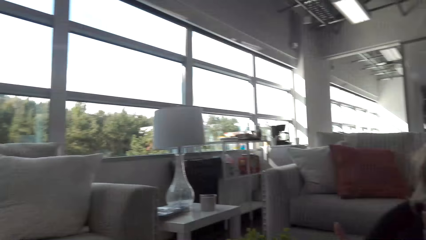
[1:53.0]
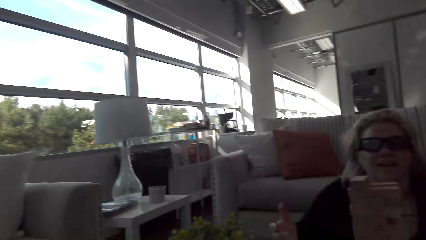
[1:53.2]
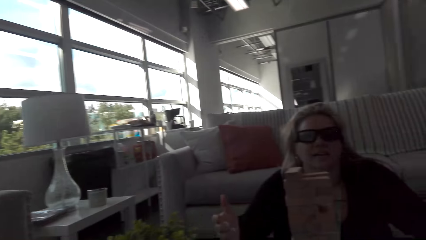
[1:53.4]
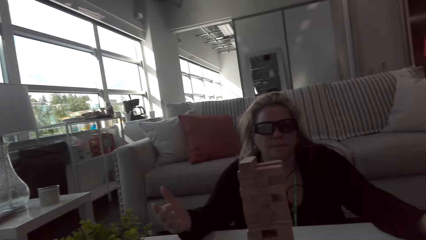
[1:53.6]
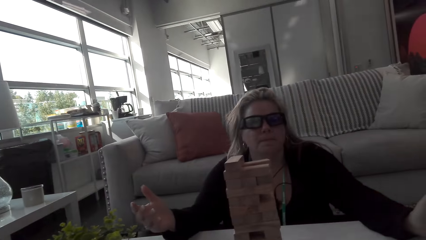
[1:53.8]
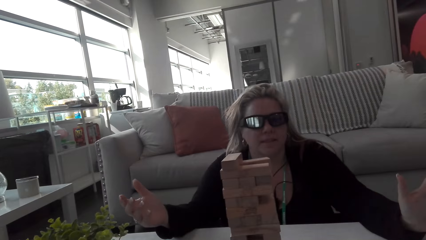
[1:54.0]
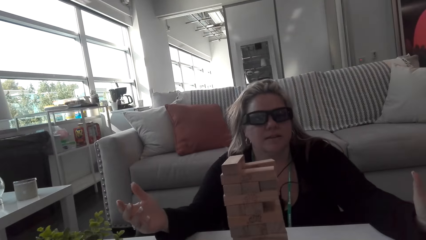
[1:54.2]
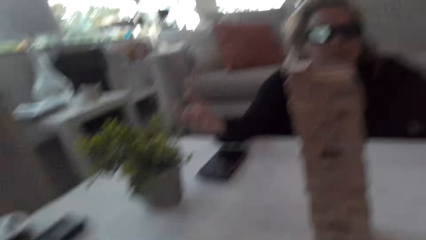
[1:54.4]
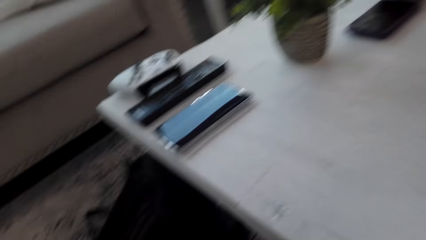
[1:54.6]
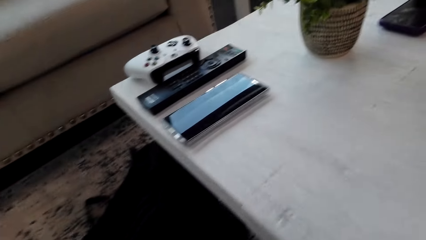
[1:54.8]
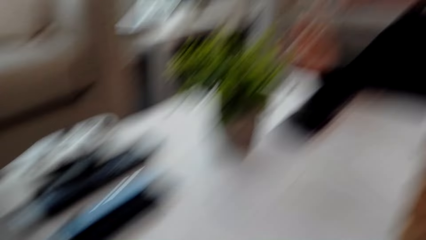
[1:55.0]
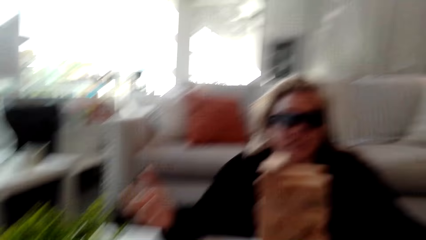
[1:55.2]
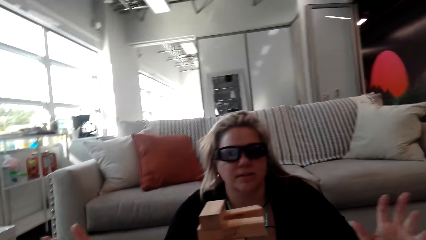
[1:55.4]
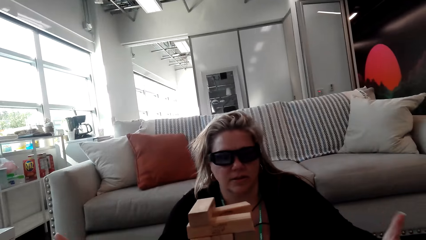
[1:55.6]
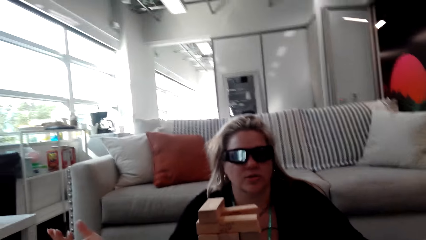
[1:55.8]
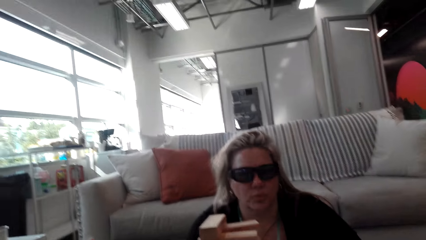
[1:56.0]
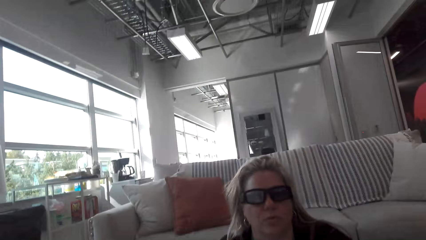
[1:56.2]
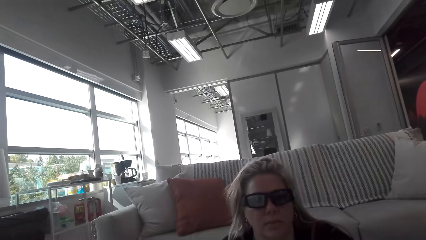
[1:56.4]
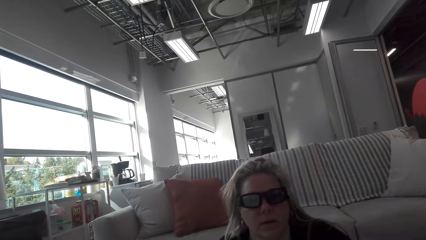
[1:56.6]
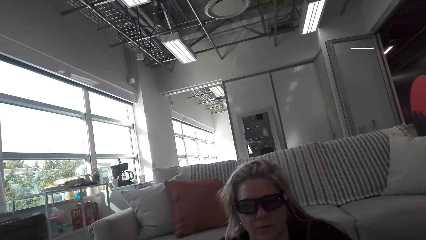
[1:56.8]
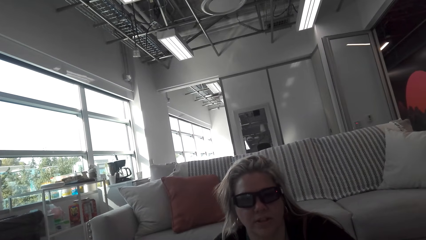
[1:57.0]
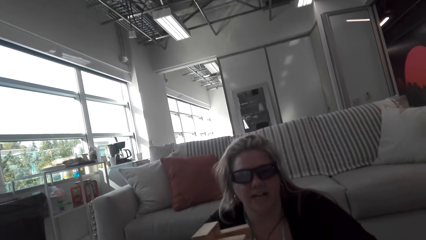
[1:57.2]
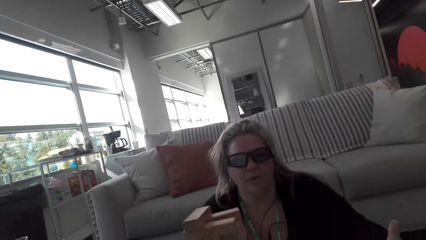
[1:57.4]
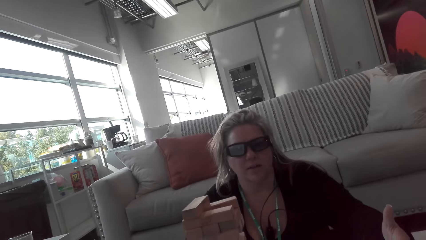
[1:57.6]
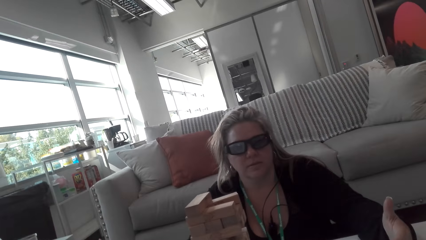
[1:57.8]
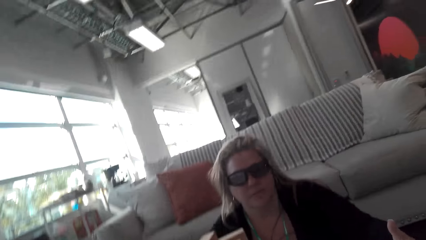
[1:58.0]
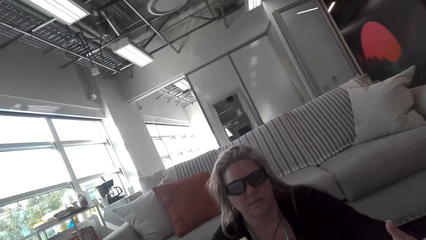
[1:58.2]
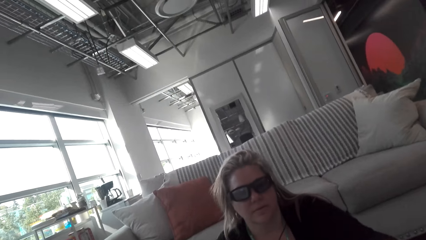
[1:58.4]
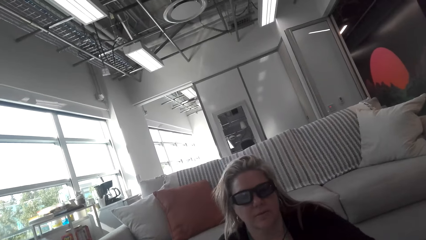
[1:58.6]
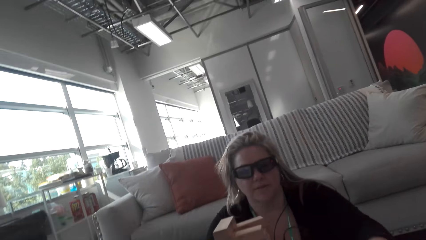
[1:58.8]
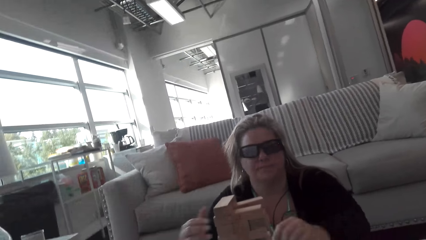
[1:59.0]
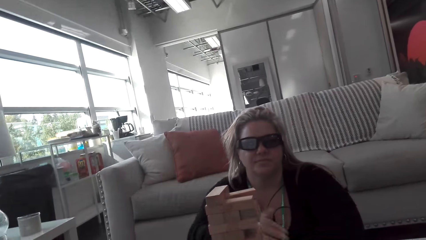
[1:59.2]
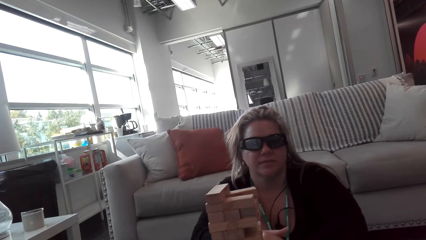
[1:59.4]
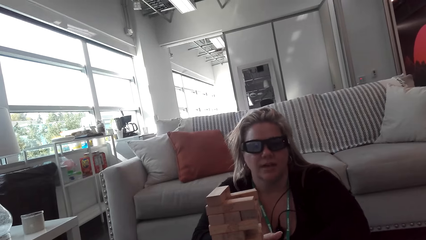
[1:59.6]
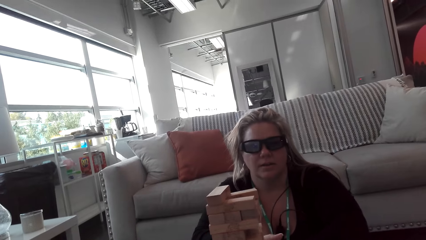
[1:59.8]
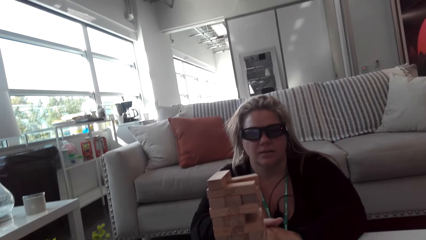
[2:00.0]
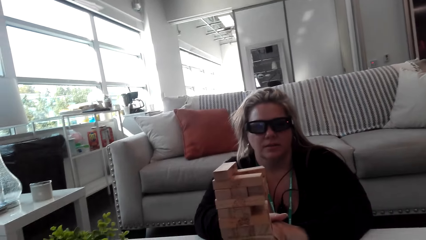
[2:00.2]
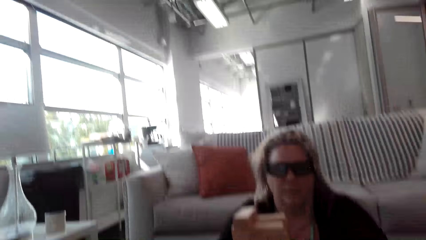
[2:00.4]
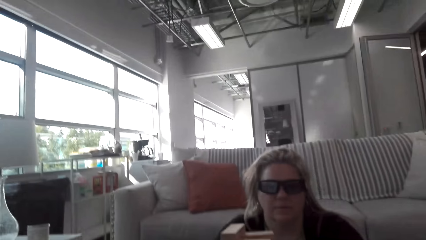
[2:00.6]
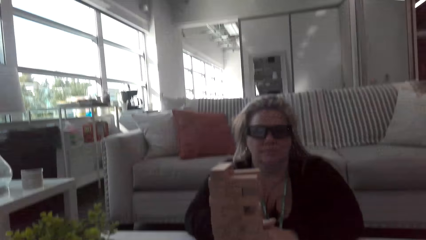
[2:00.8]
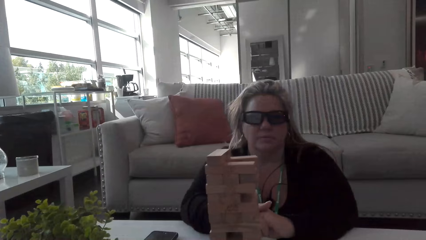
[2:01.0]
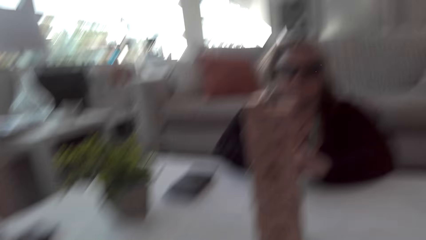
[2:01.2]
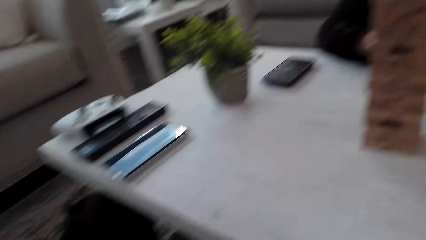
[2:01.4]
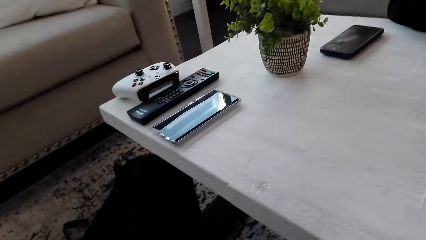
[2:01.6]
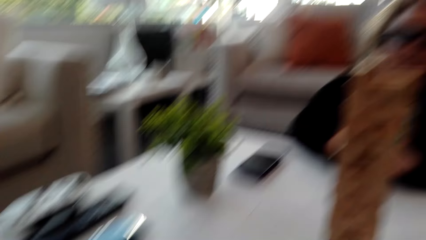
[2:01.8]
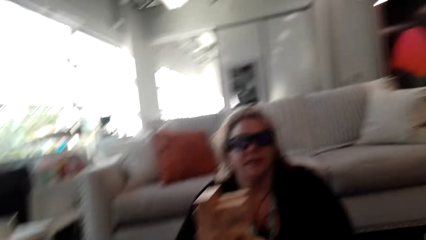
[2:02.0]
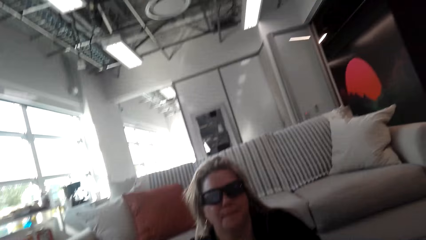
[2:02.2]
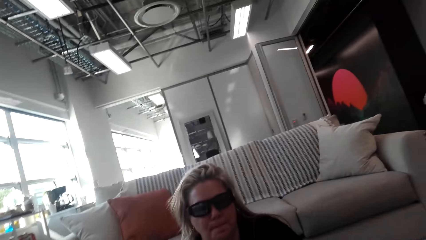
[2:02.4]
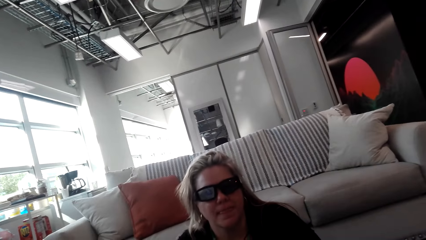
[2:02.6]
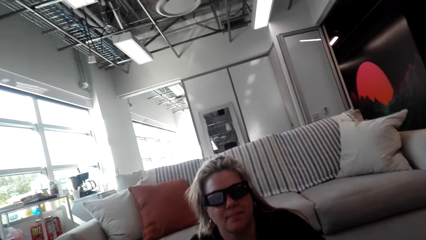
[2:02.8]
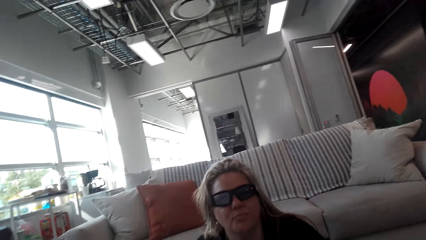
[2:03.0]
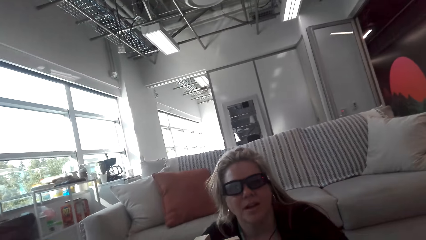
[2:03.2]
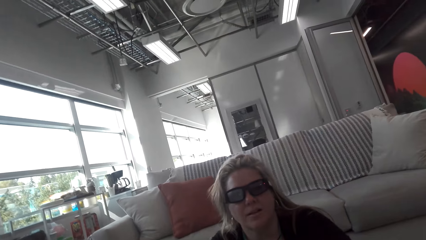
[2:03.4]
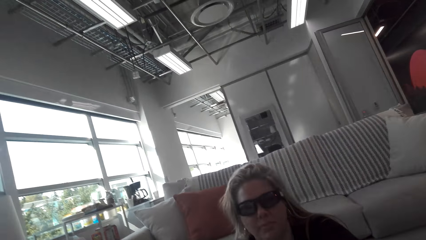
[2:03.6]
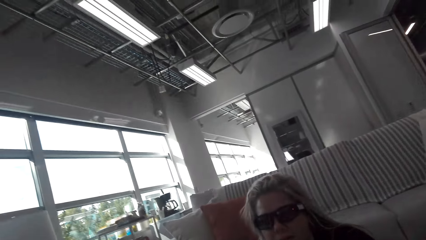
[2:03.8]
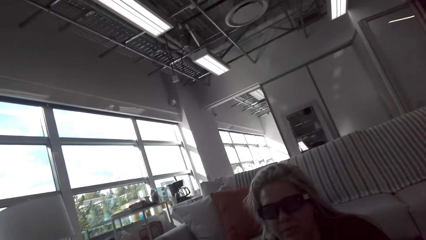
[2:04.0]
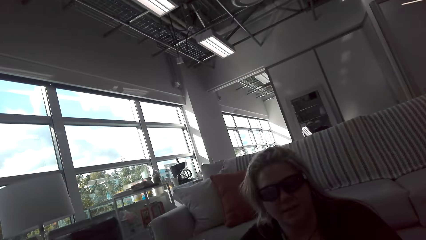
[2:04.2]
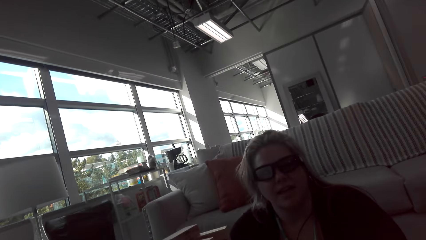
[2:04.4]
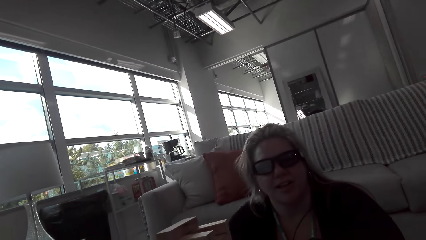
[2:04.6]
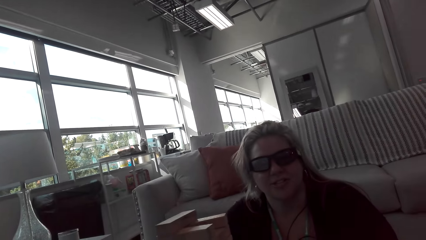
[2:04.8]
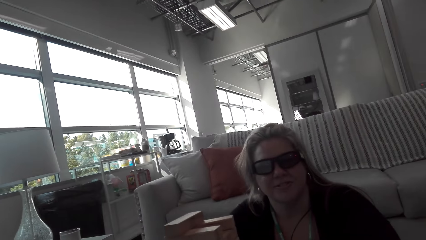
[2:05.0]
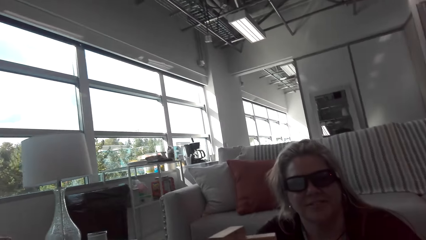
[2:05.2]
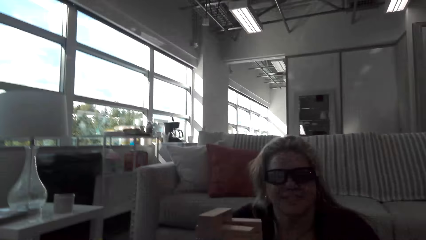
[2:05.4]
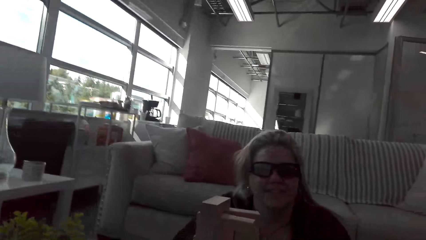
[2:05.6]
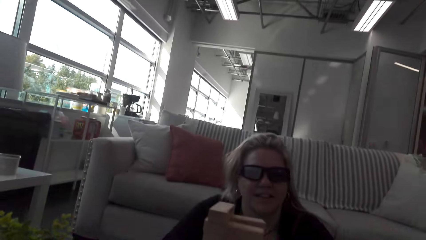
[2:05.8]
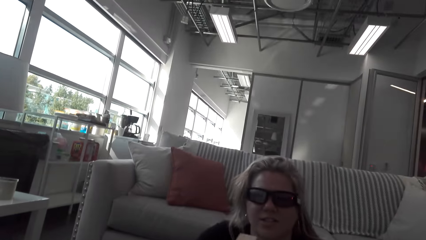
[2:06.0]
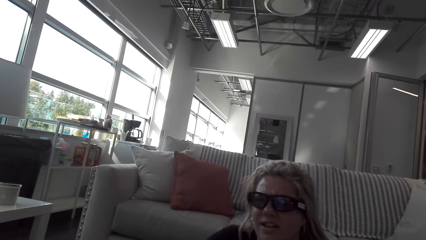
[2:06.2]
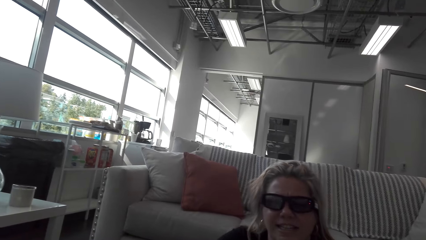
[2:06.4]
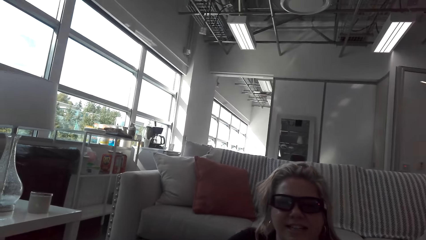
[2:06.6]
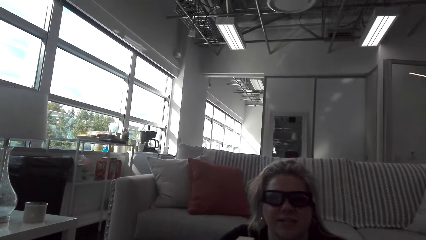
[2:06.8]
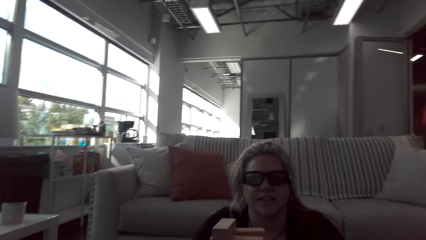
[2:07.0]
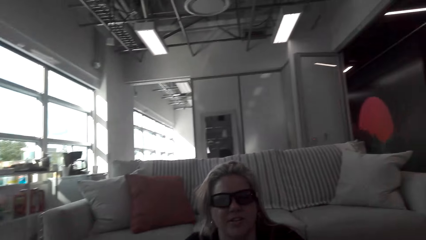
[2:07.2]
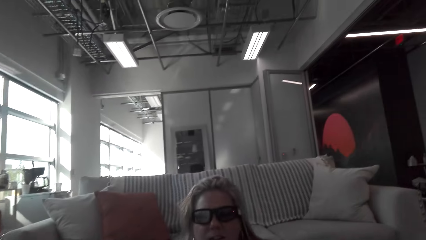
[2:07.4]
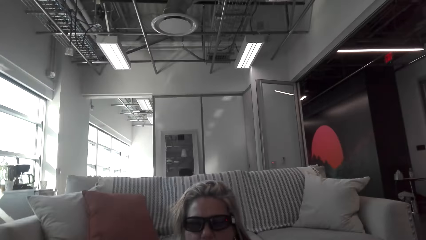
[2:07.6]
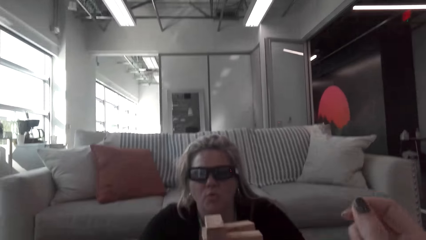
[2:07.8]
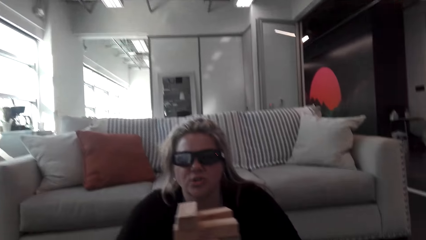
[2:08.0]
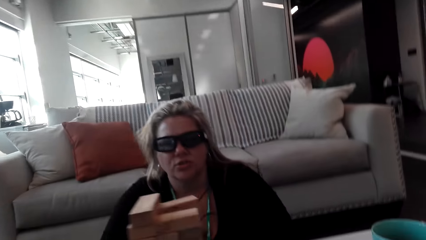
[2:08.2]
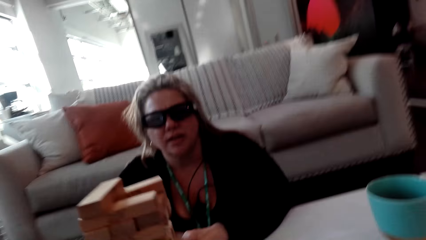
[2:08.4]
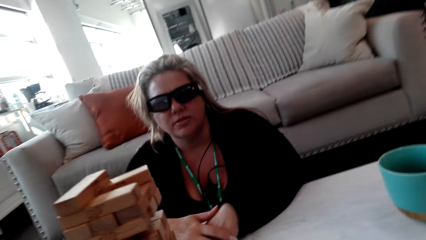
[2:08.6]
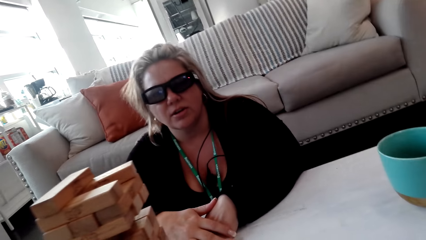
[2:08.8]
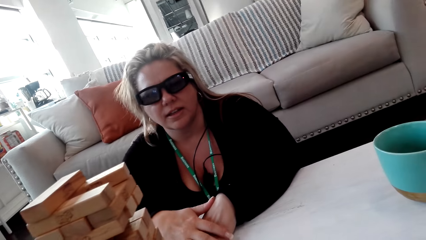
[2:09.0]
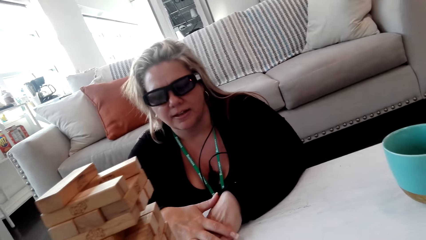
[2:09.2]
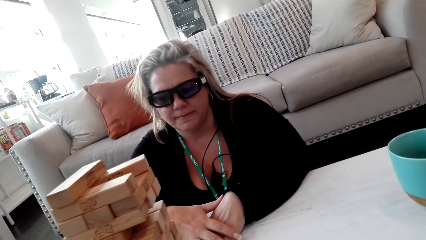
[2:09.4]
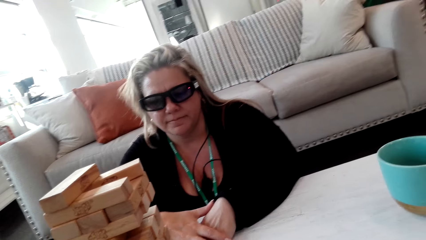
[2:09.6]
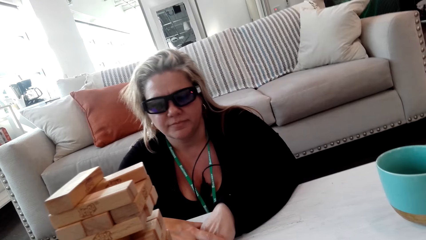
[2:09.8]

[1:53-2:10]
A woman talks to the camera wearer. The camera wearer talks to the woman. The woman talks to the camera wearer.
